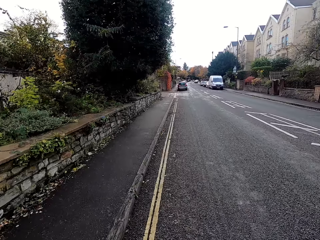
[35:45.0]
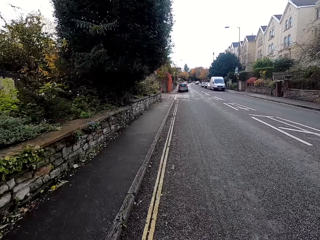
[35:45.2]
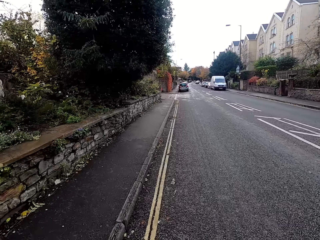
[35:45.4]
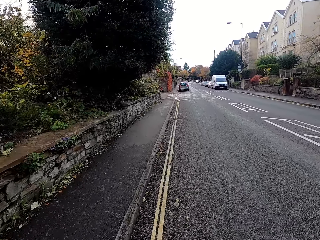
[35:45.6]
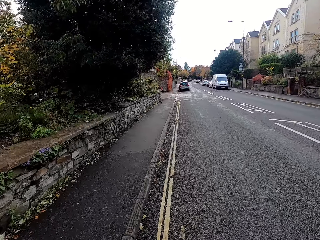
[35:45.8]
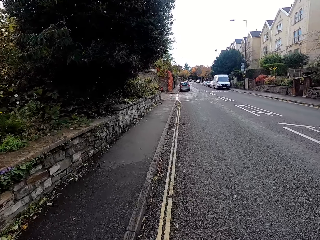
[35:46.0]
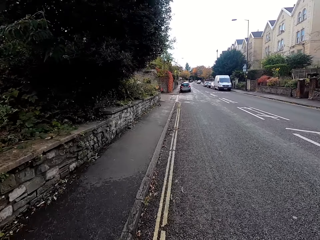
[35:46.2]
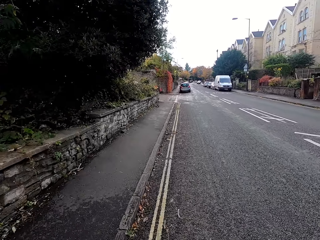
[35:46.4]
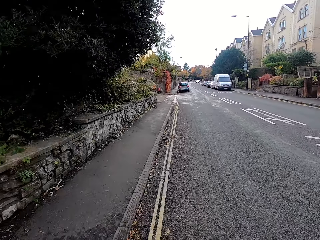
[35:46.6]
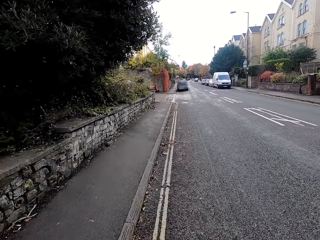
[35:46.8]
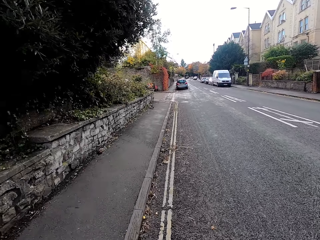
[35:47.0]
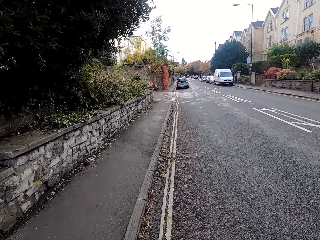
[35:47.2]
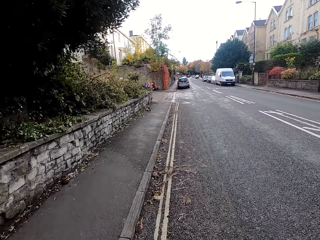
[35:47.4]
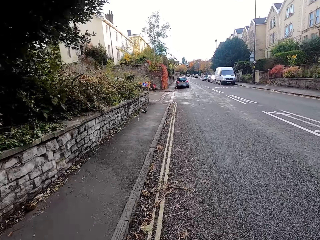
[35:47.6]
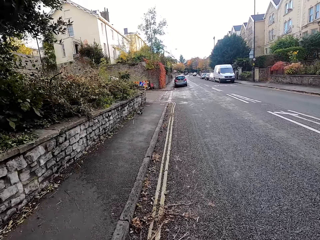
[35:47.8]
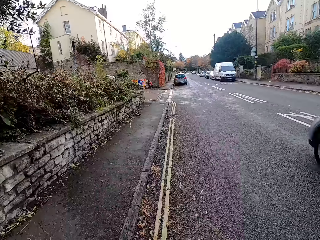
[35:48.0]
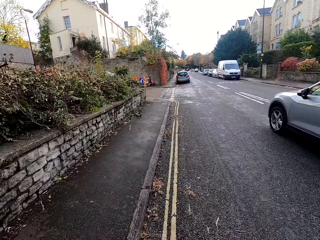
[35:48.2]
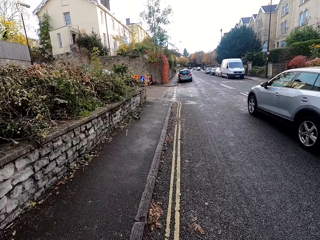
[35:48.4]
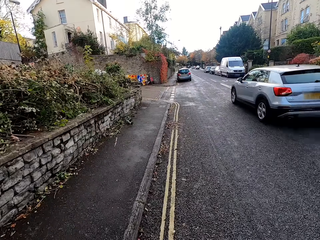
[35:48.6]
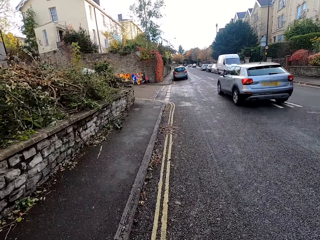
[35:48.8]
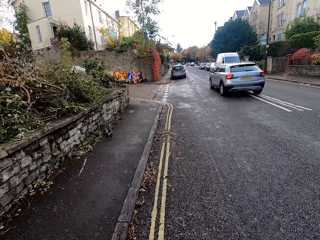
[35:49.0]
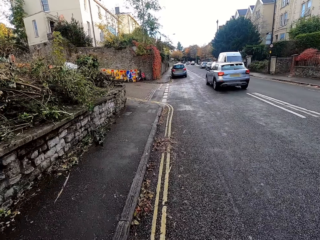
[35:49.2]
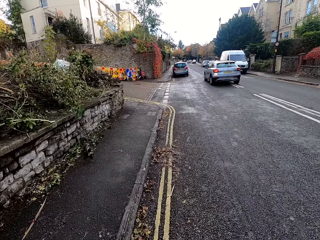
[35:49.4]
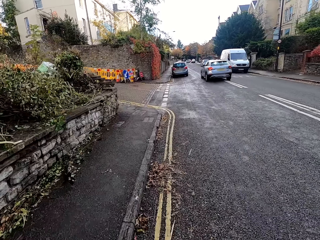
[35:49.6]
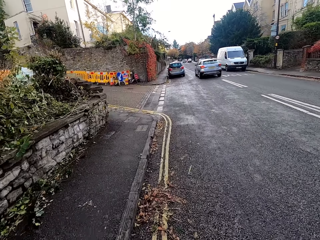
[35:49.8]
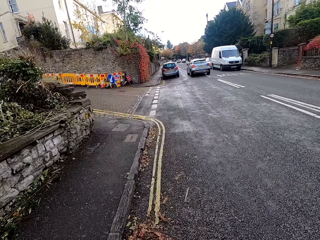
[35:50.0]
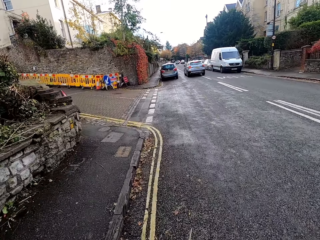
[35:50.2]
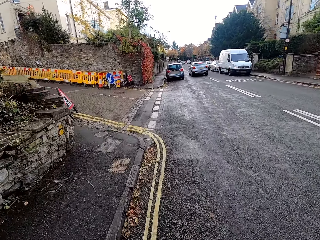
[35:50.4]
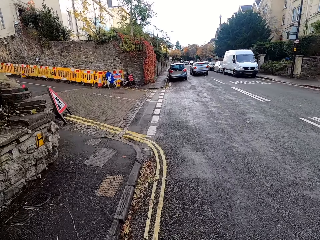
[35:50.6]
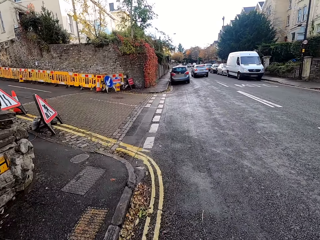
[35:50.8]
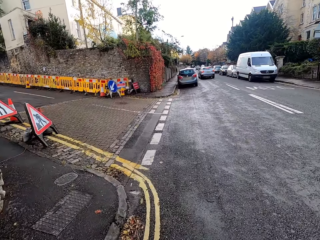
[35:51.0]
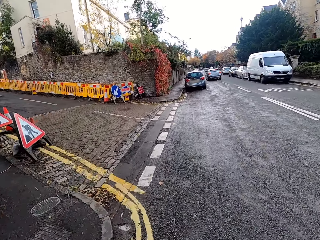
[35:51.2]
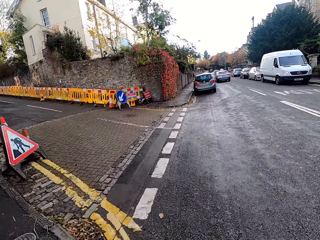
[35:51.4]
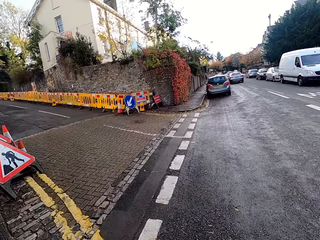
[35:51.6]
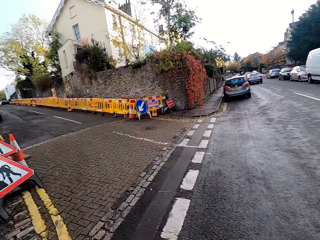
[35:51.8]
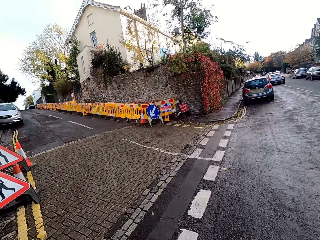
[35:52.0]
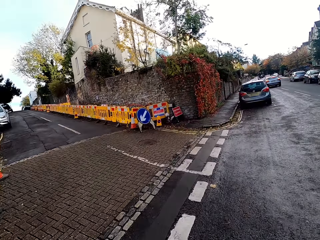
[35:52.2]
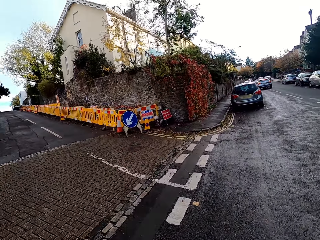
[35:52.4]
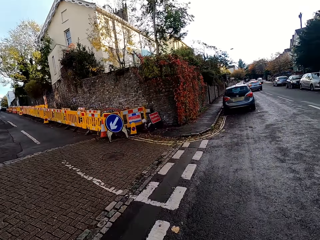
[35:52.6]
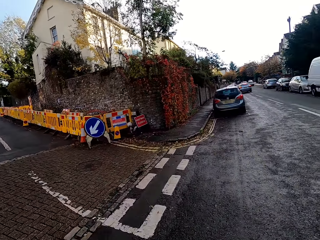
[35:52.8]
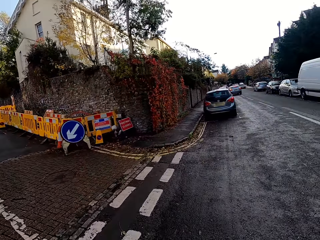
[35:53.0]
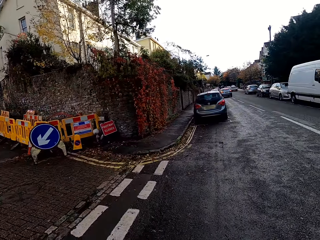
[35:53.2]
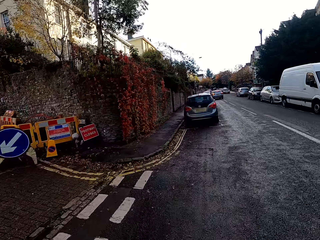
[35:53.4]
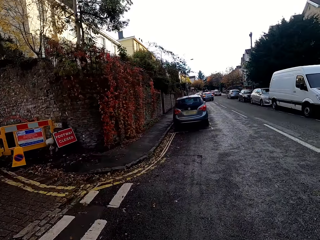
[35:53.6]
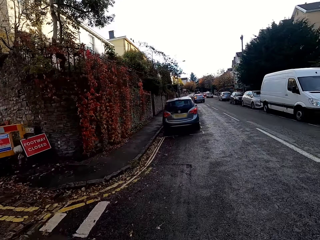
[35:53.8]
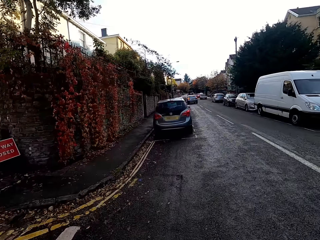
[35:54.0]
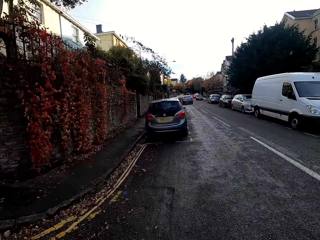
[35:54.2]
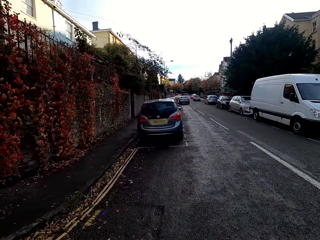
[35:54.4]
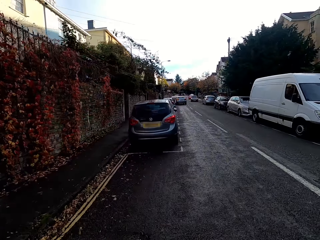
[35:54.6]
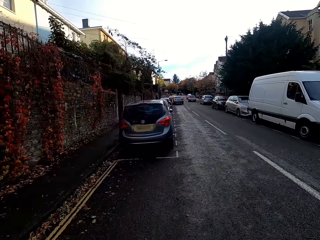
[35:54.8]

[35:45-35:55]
A blue car drives past the camera wearer.

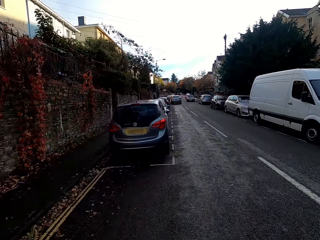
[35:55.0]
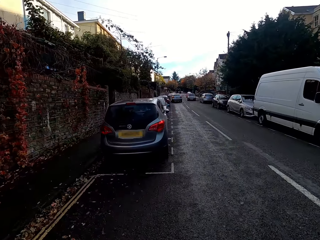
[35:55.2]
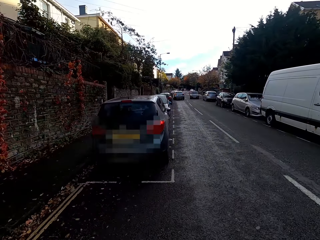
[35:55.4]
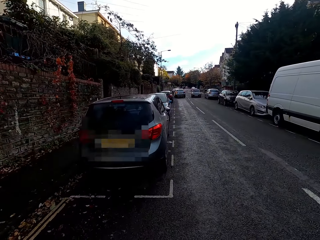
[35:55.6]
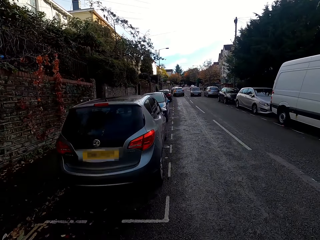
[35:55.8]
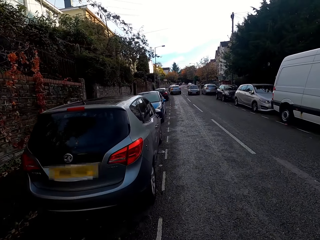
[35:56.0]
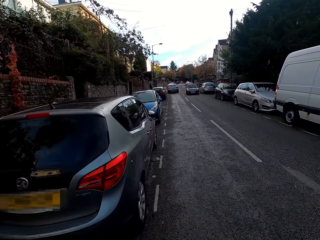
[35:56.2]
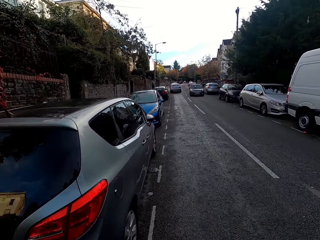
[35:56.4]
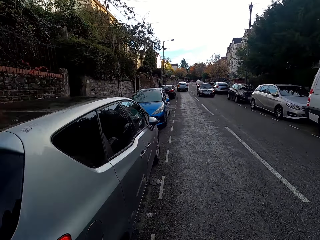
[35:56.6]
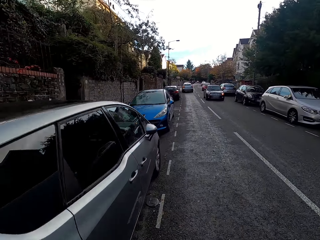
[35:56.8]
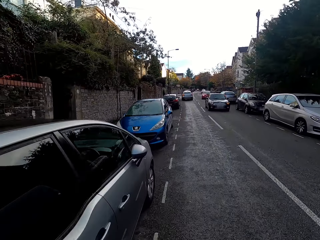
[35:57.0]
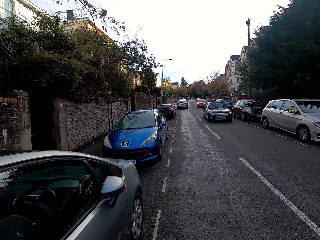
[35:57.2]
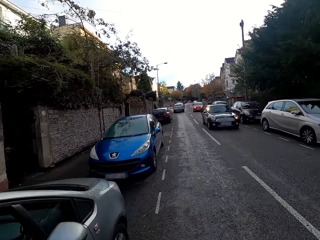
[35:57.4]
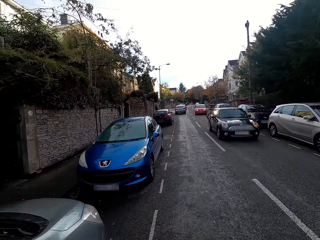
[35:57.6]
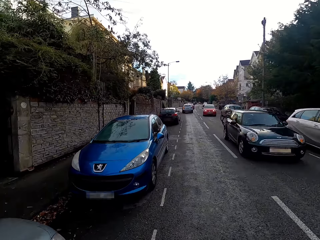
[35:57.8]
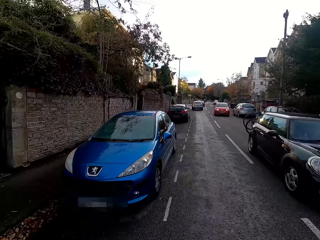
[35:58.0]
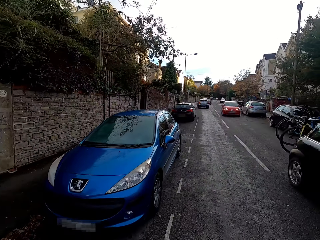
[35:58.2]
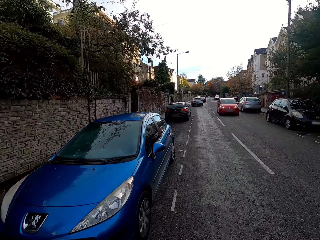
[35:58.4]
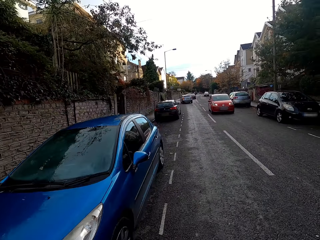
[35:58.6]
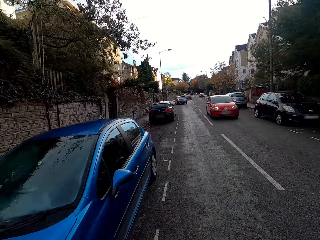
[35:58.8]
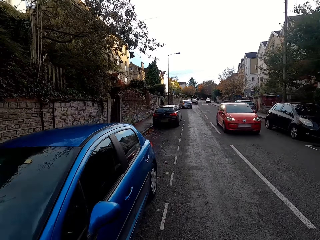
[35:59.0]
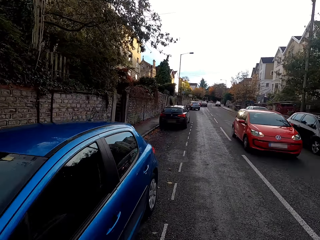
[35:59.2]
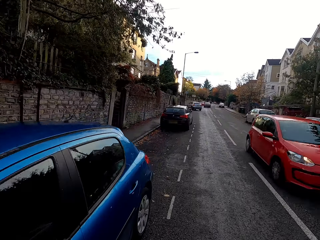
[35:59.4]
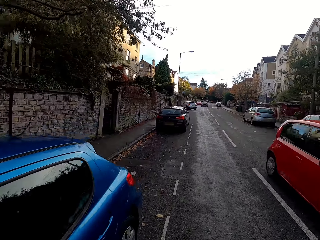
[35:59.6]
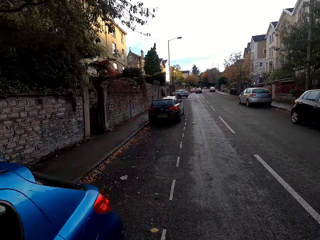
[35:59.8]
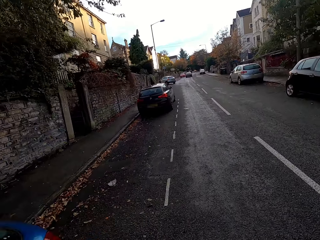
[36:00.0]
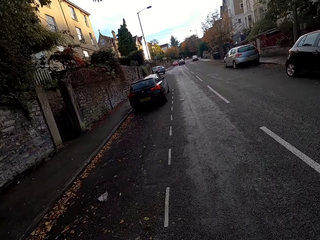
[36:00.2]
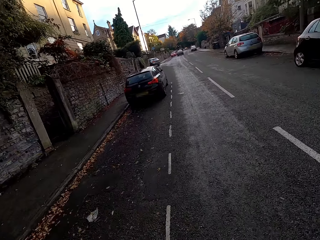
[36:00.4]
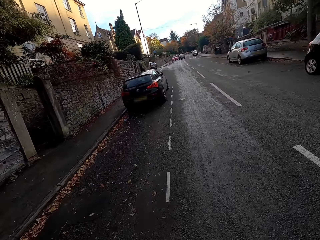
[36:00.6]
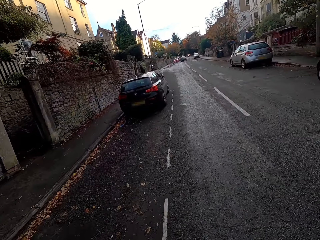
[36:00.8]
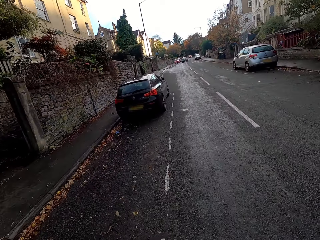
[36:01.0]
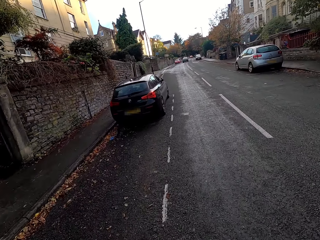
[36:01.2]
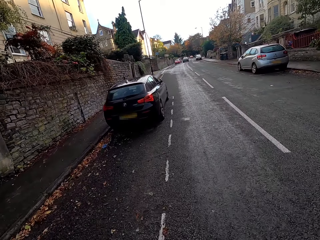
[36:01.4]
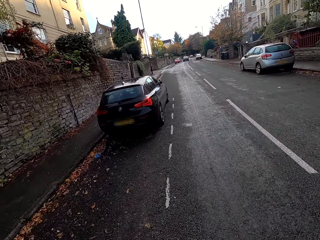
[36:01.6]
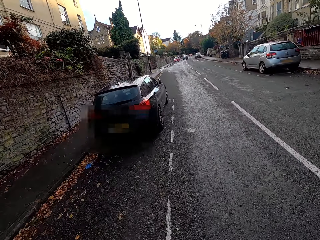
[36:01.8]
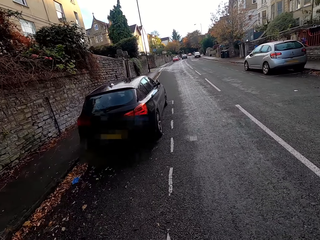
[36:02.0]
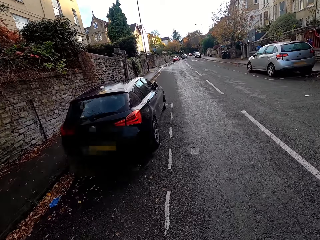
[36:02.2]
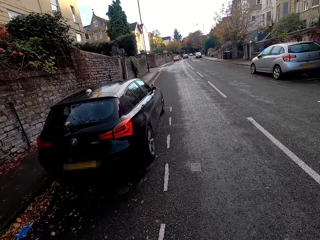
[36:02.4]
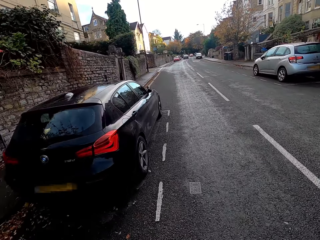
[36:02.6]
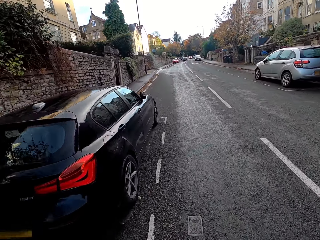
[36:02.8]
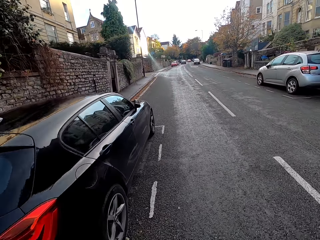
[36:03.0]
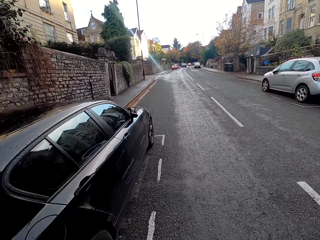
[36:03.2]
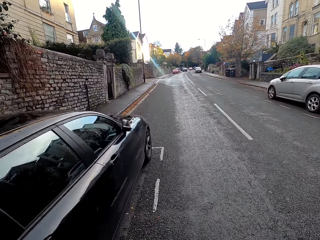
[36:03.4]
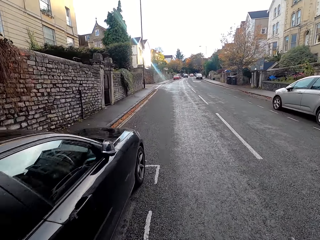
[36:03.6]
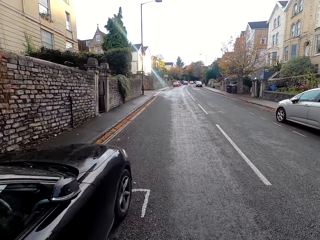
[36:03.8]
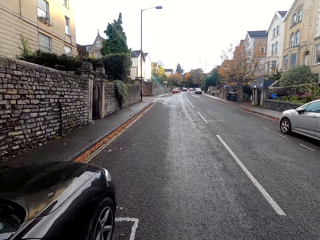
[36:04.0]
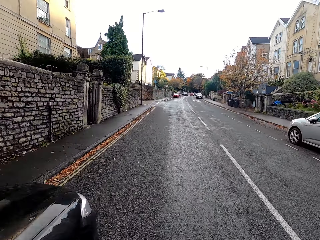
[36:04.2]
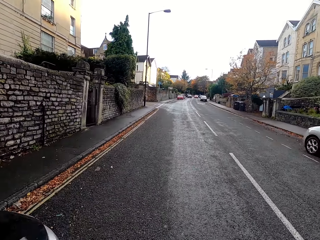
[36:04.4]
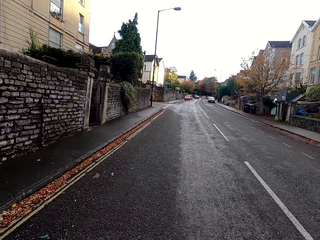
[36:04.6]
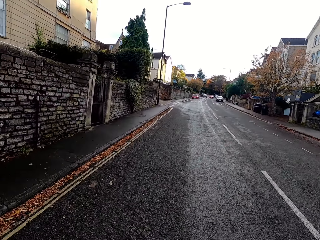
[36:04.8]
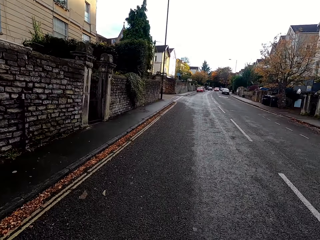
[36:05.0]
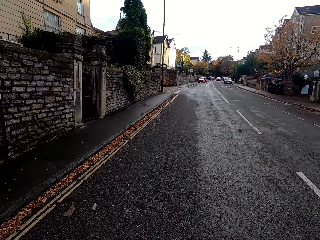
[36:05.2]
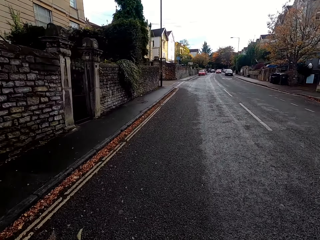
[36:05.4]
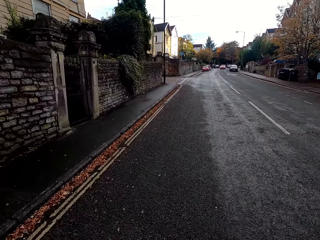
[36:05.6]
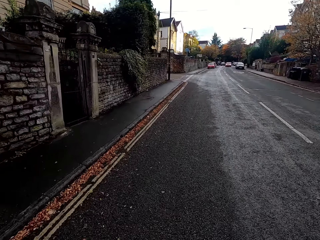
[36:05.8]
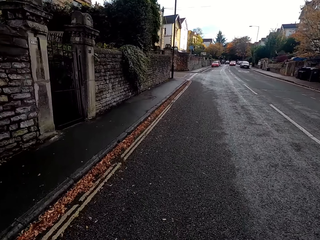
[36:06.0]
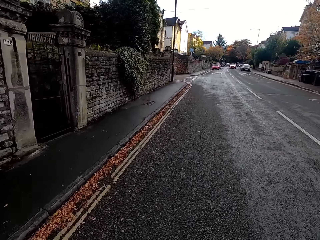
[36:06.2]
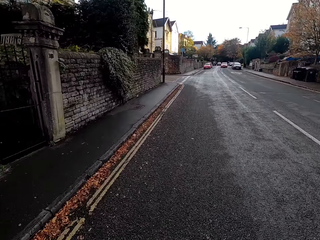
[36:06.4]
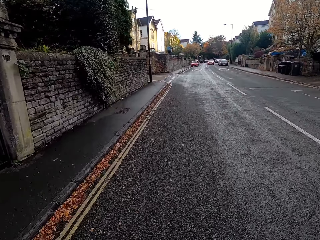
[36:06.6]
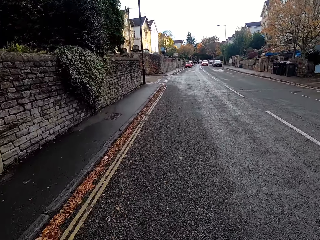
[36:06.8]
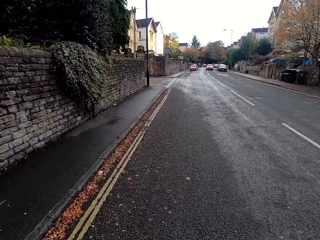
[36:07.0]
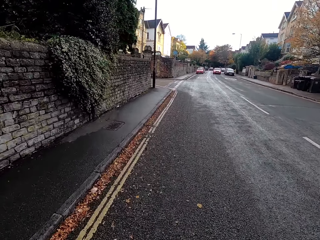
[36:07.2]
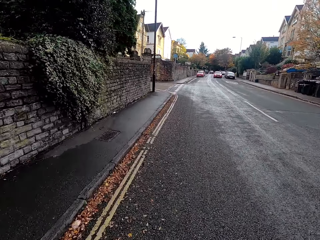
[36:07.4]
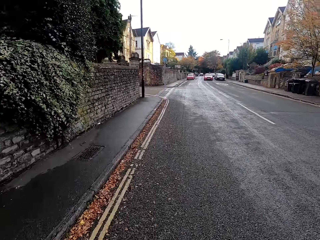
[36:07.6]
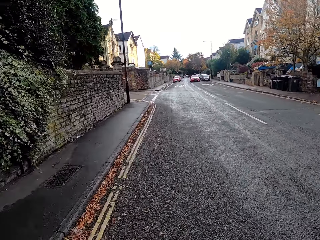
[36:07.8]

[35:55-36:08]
A black car drives past the camera wearer. A red car drives past them.
